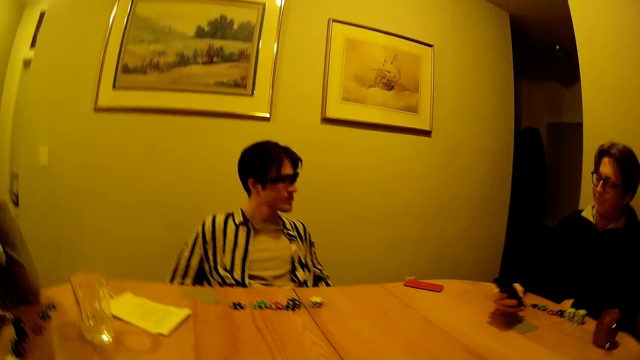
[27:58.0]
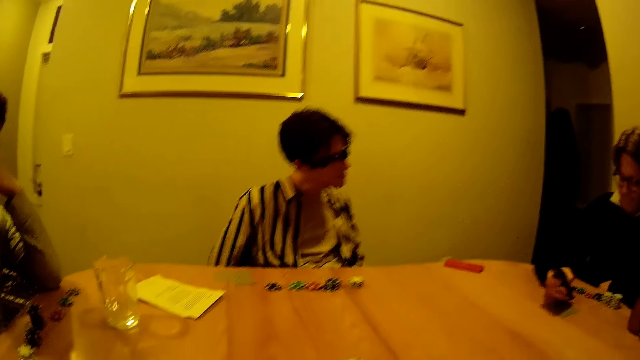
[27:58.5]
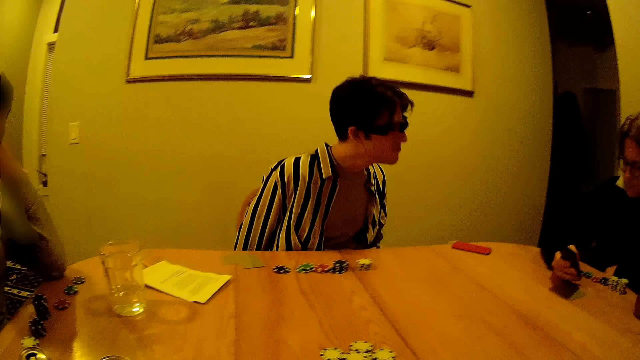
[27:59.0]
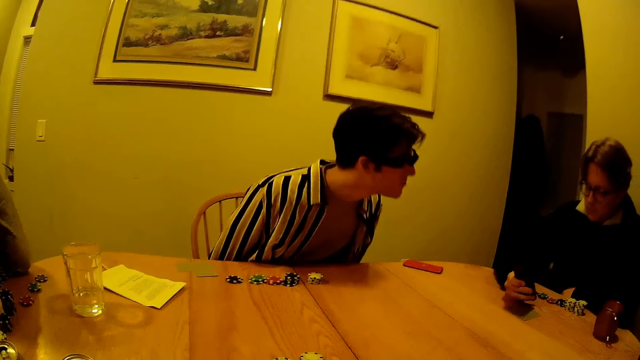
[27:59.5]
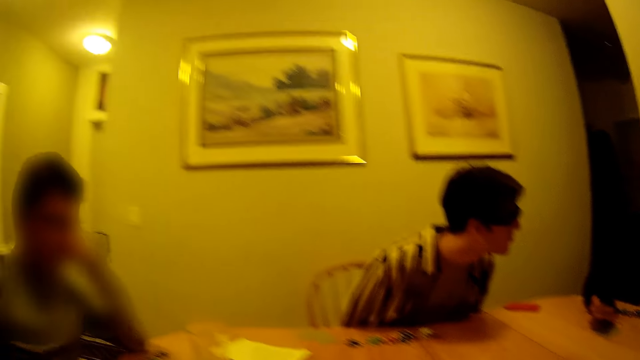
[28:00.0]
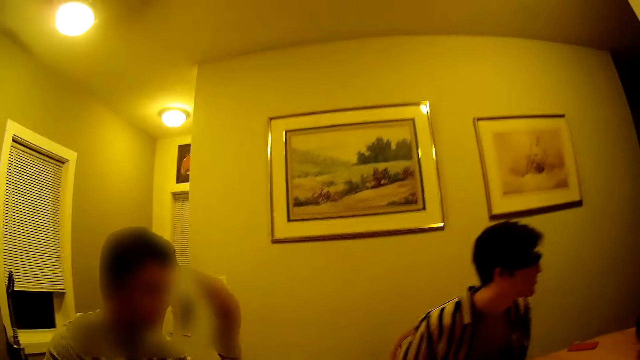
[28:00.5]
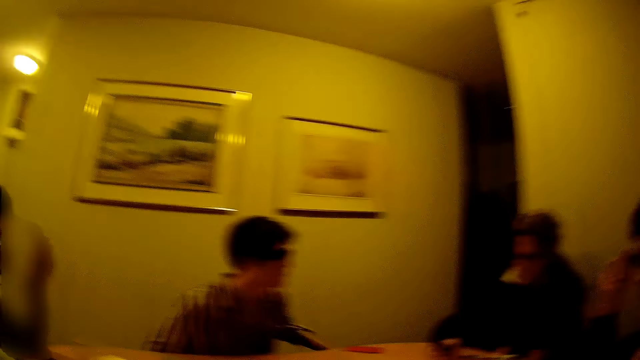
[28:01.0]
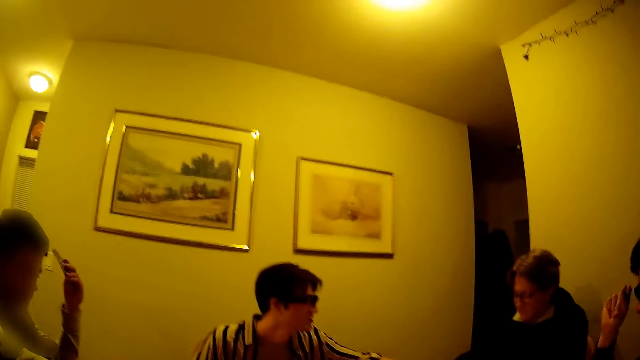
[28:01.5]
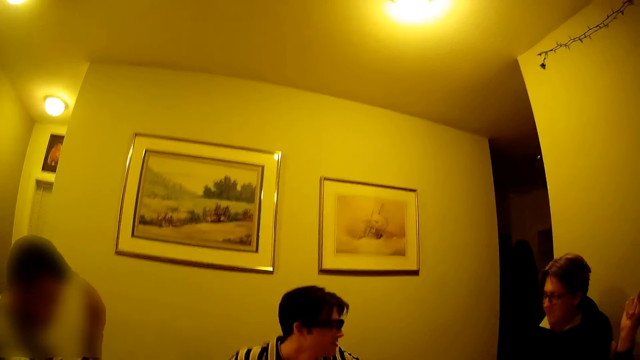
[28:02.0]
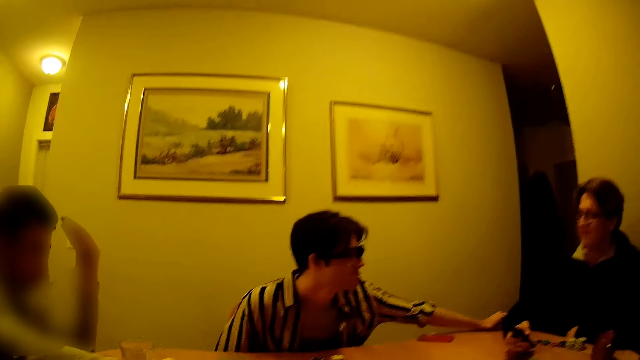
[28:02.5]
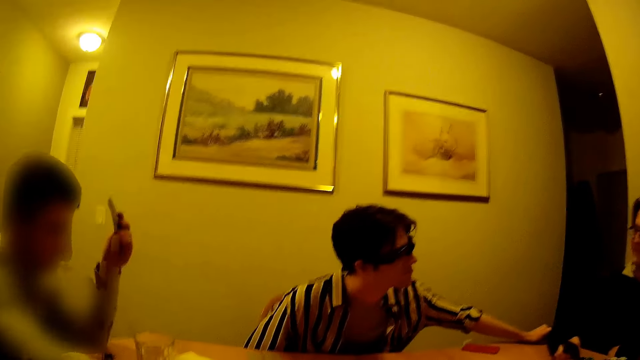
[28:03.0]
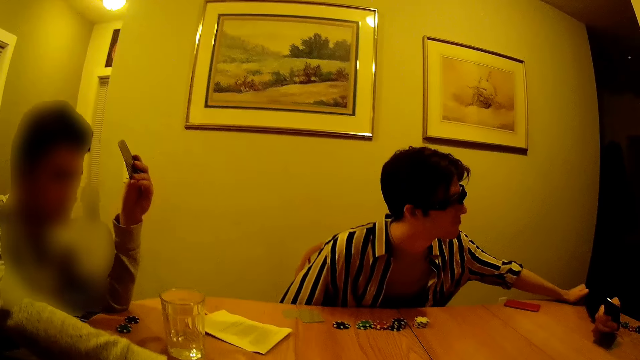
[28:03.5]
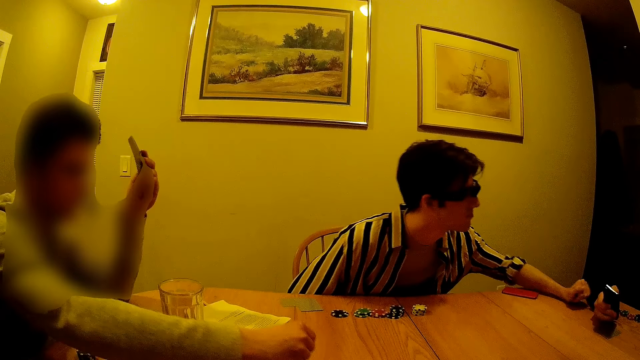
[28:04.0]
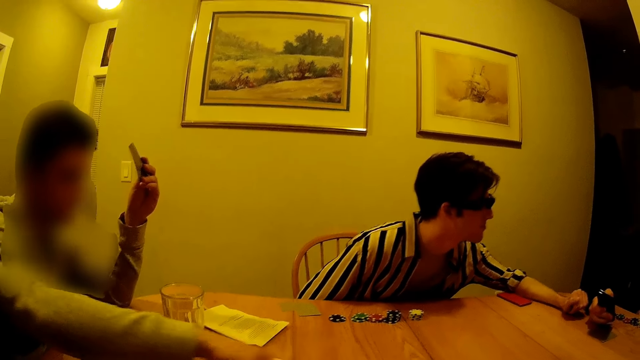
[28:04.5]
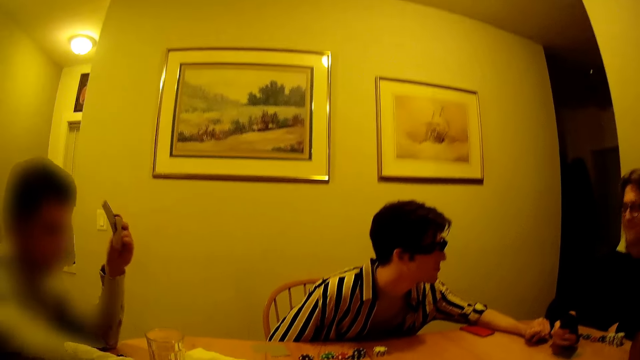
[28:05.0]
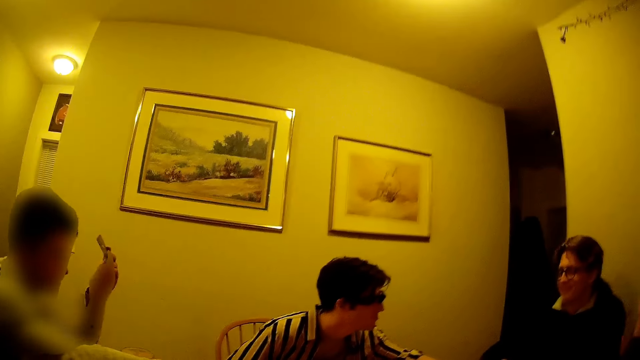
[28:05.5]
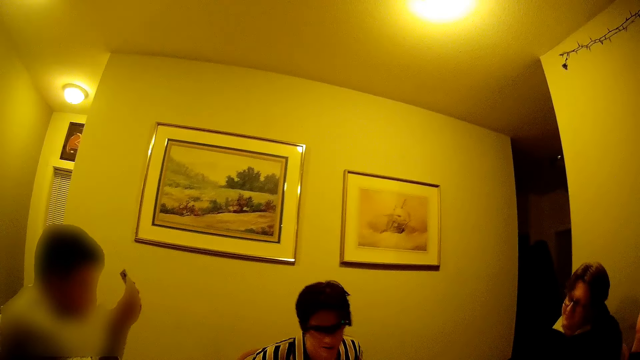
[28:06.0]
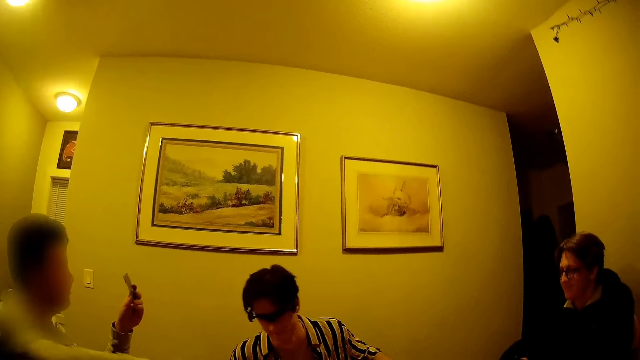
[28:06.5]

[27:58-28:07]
The camera wearer looks around. A man lowers a hand and operates a phone. Another man knocks the table with his hand. A third man leans forward. A fourth man knocks the table with his right hand. The camera wearer looks around. The fourth man moves a hand forward. The third man holds the right arm of the first man with his left hand. The third man moves a hand. The fourth man arranges some cards on the table with his right hand. The third man releases the left arm of the first man. The fourth man drops a card. The first man swings his head to the music.

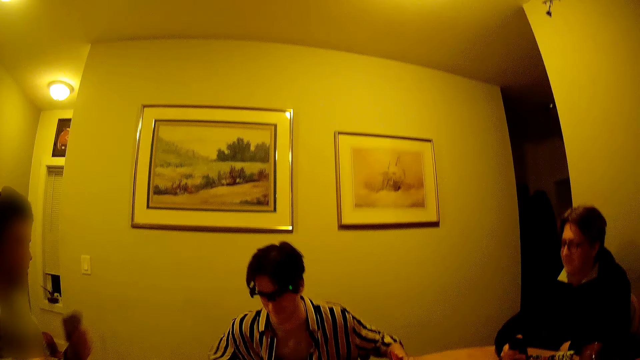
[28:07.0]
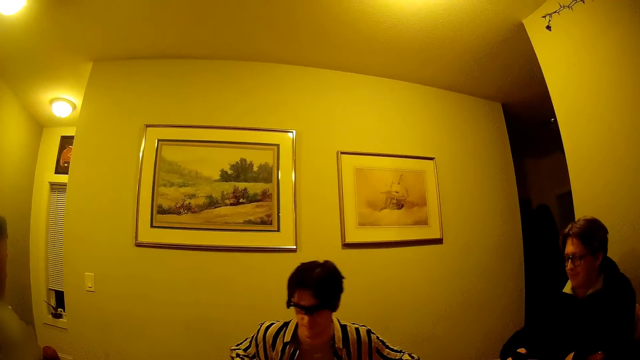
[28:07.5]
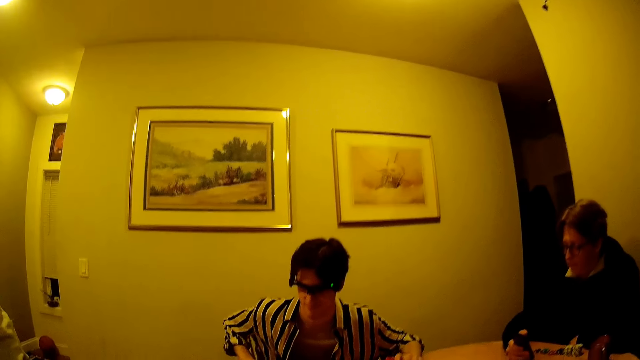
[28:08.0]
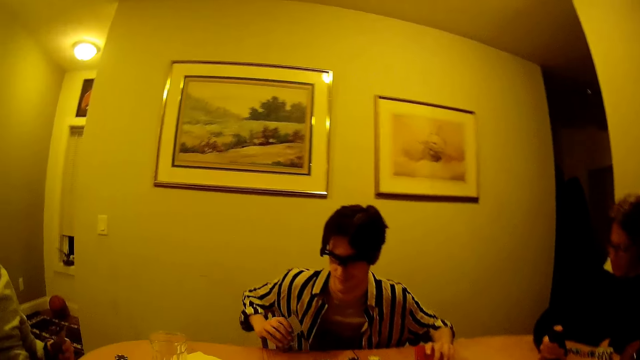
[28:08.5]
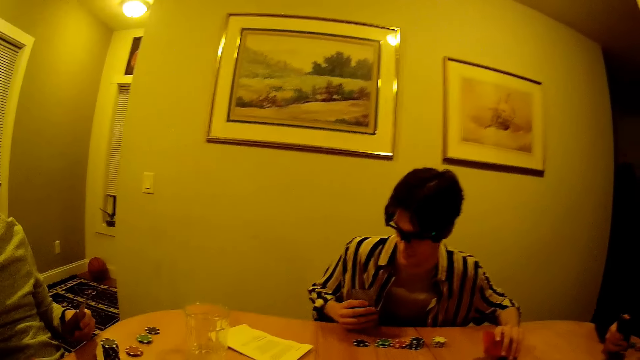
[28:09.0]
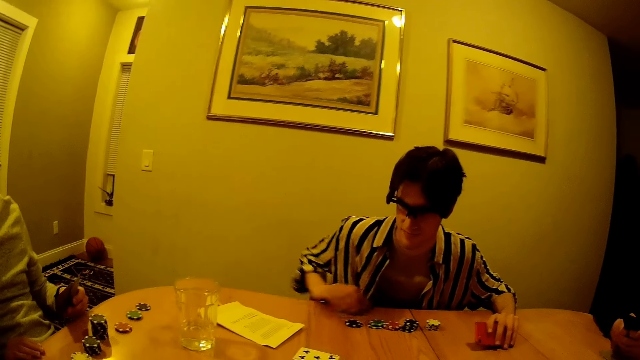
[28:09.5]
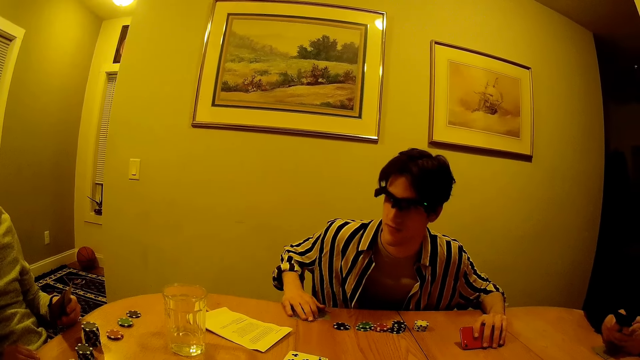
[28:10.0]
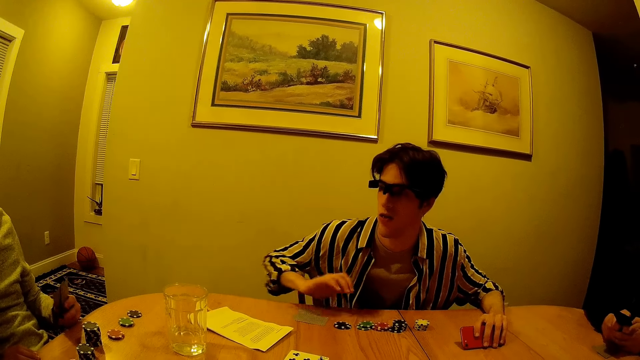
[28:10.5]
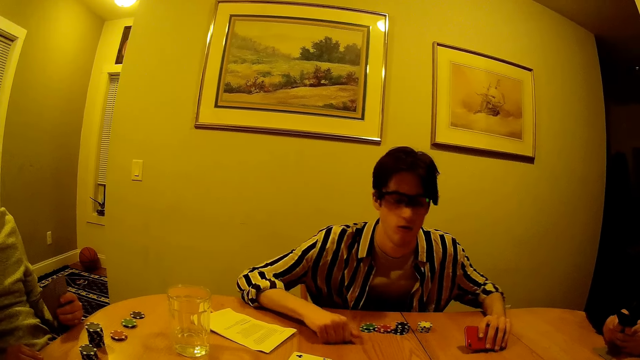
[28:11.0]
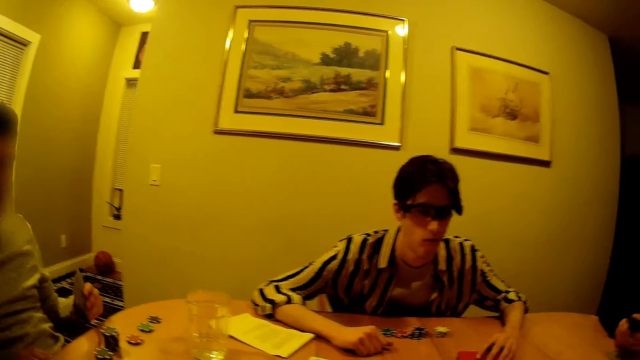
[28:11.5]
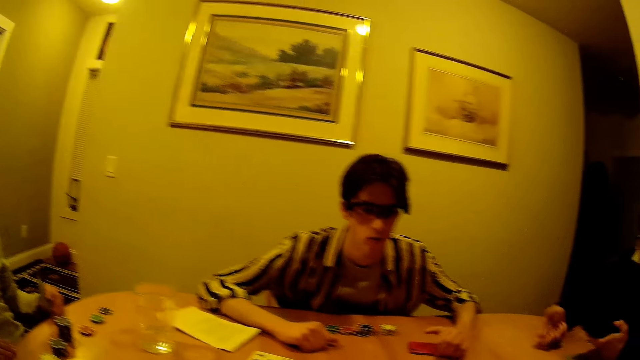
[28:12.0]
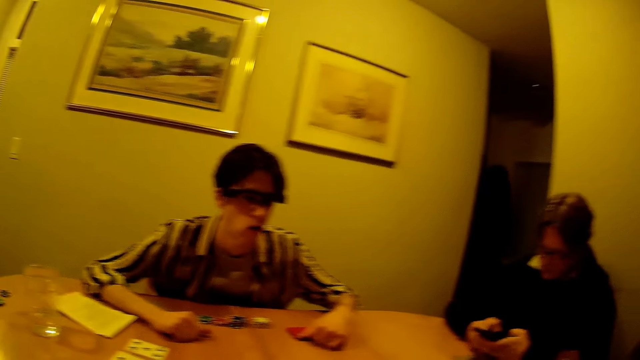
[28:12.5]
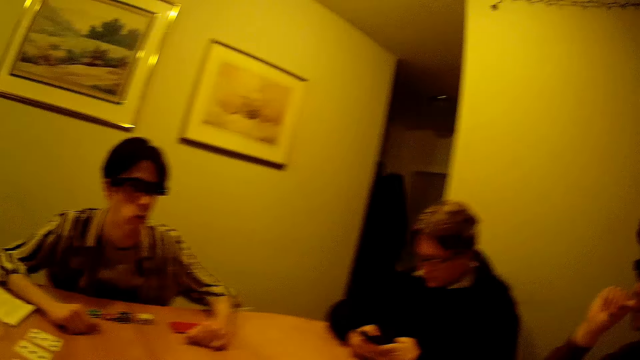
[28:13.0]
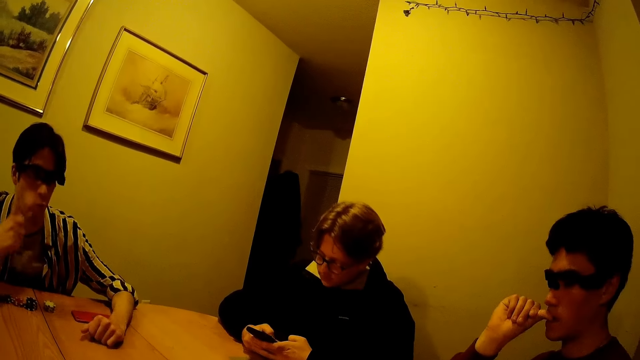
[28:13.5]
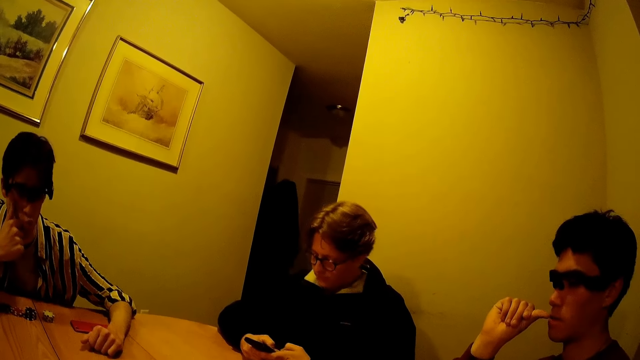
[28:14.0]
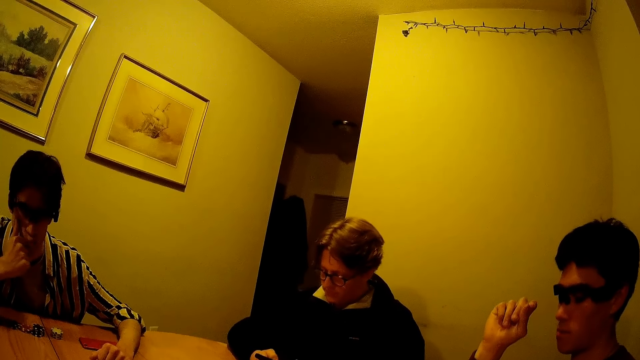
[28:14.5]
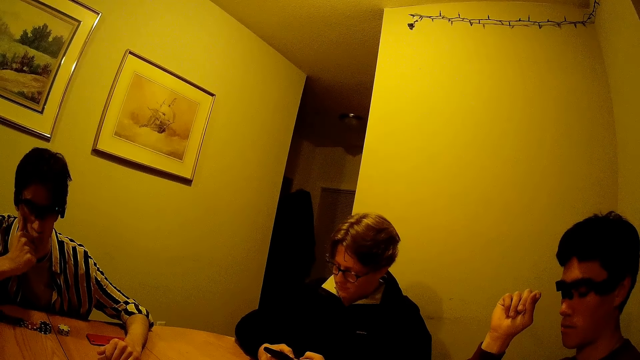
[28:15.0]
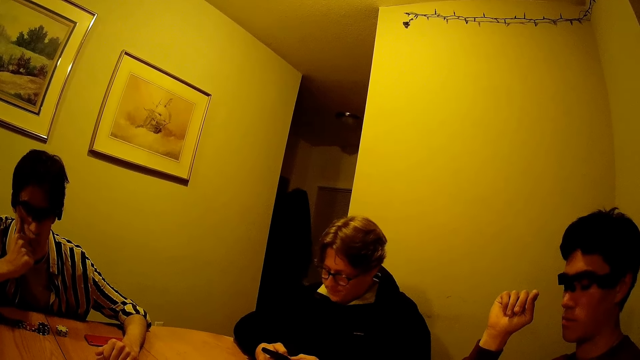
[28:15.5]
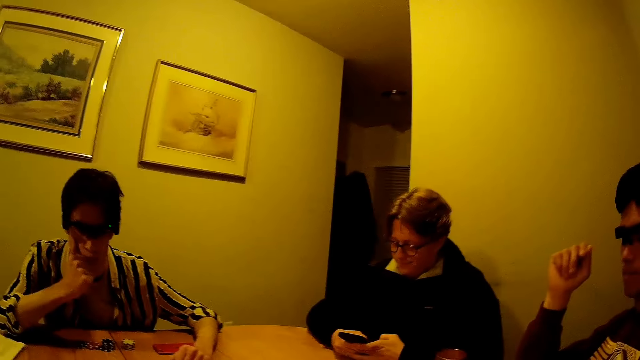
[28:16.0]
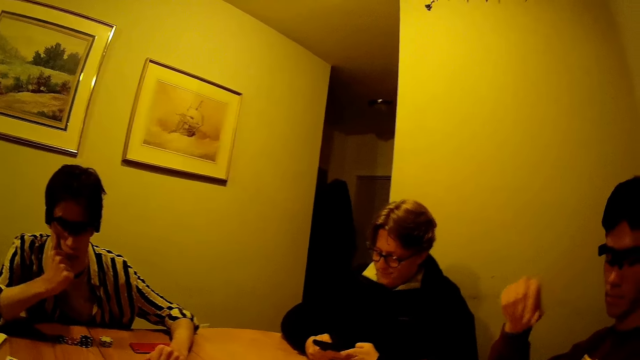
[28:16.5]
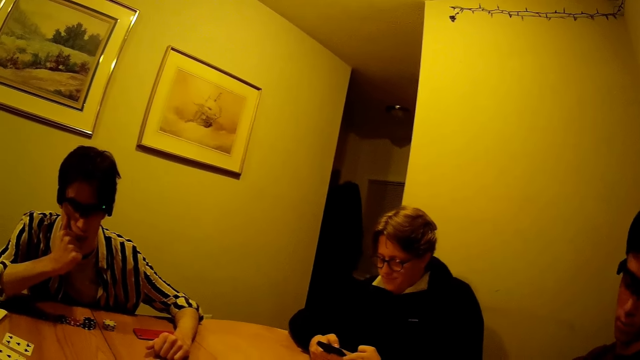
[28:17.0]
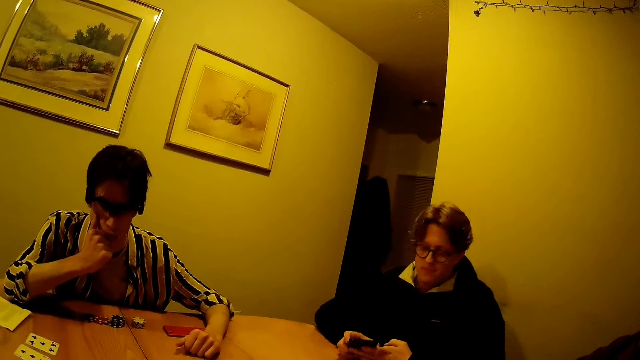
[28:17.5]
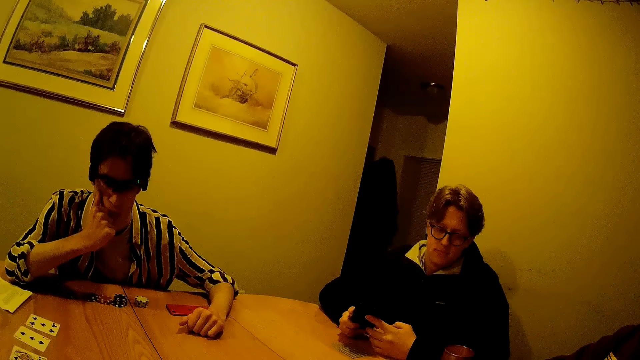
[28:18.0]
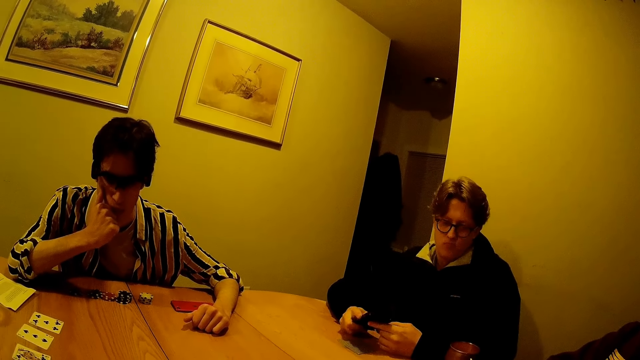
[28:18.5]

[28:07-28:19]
A man adjusts his left elbow on the table. The man moves cards away. Another man picks up his cards with his right hand. The second man drops his cards with his right hand. The second man knocks the table with his right hand. The second man drops a red phone in his left hand. A third man knocks the table with his right hand. The first man repositions a hand on the table. The third man presses his phone with both hands. The second man moves the phone. The second man touches his face with his right hand. A fourth man releases his right thumb from his mouth. The fourth man lowers a hand.
